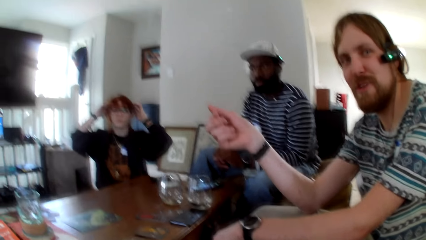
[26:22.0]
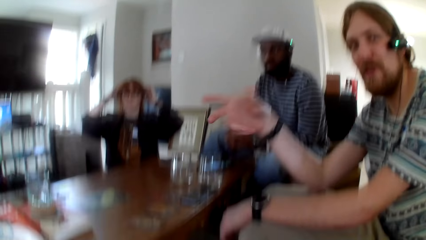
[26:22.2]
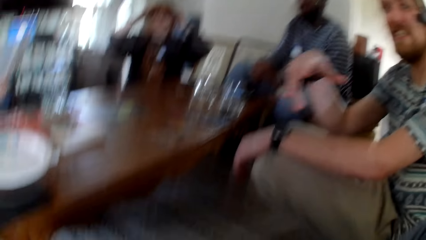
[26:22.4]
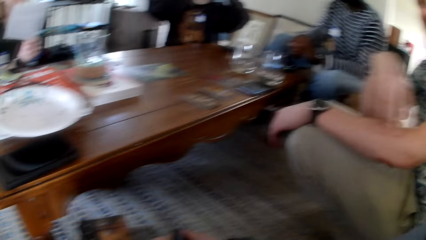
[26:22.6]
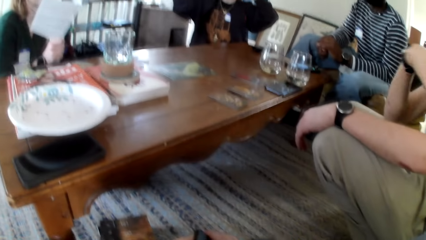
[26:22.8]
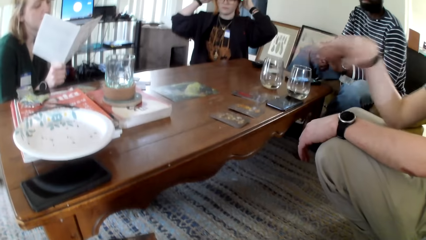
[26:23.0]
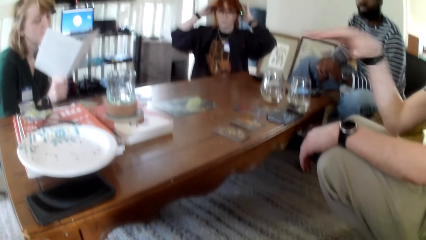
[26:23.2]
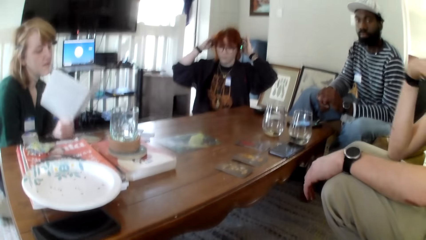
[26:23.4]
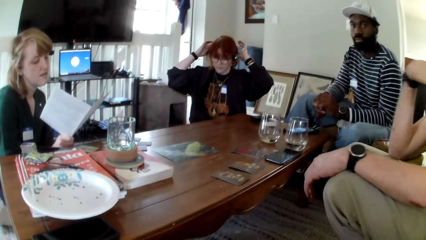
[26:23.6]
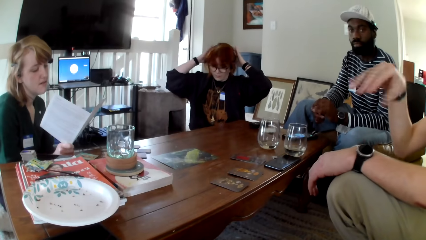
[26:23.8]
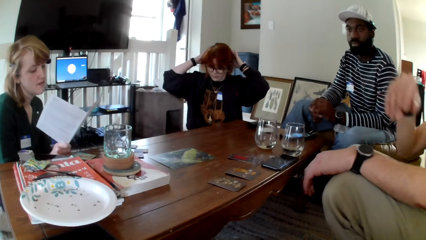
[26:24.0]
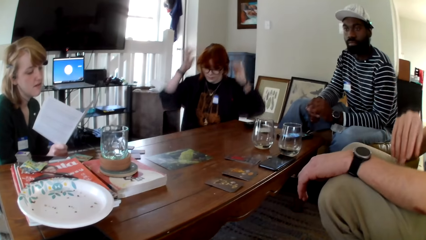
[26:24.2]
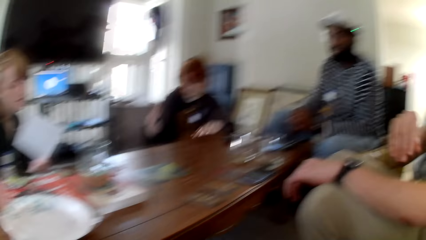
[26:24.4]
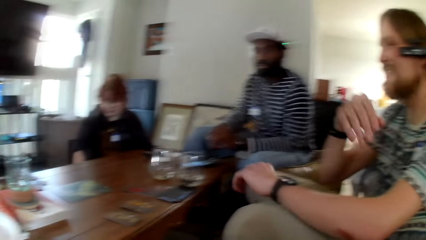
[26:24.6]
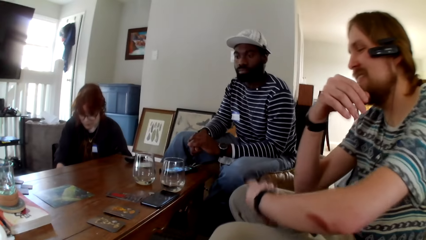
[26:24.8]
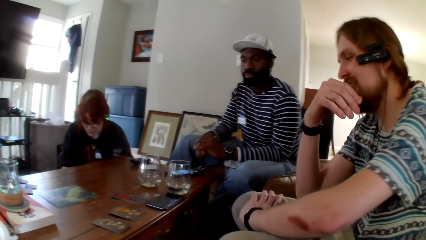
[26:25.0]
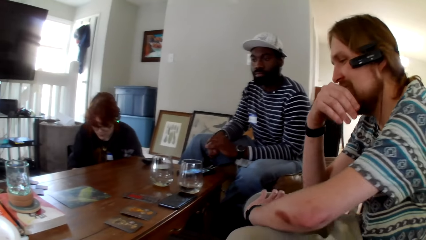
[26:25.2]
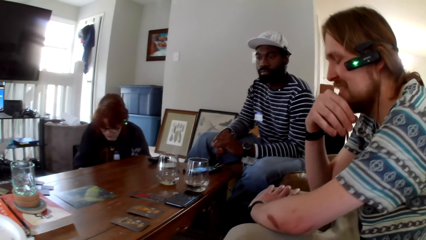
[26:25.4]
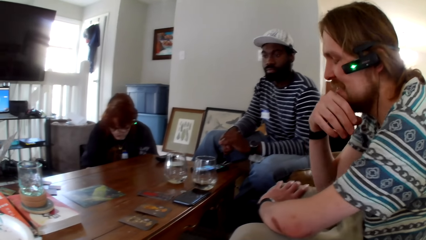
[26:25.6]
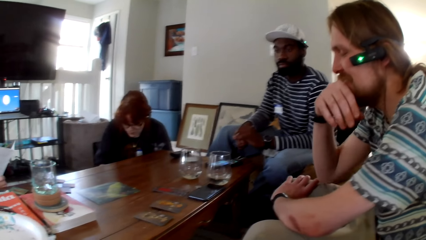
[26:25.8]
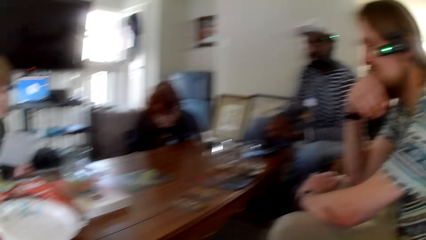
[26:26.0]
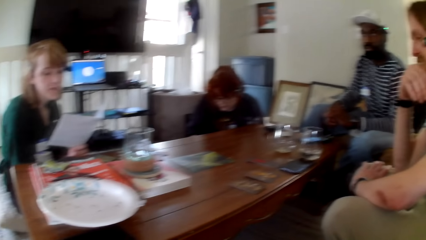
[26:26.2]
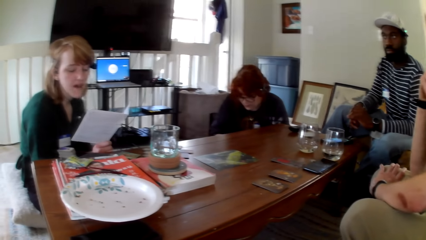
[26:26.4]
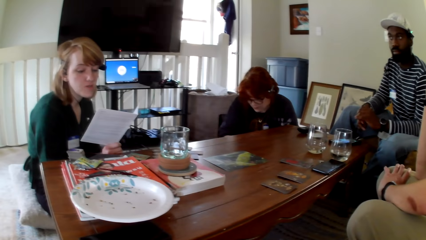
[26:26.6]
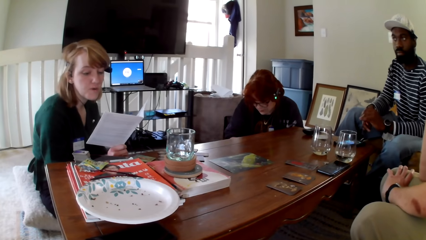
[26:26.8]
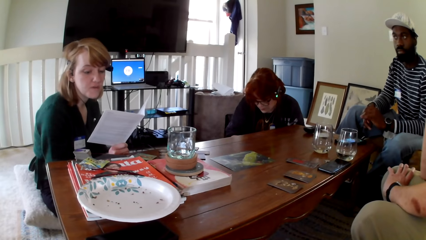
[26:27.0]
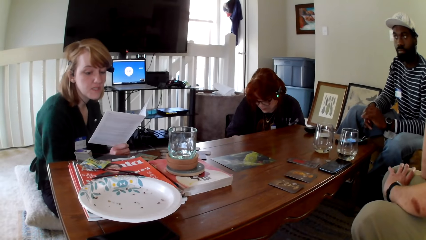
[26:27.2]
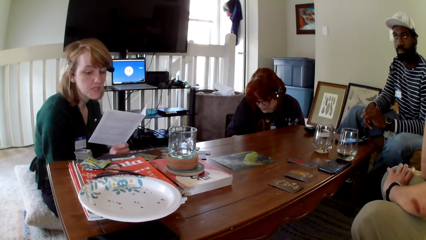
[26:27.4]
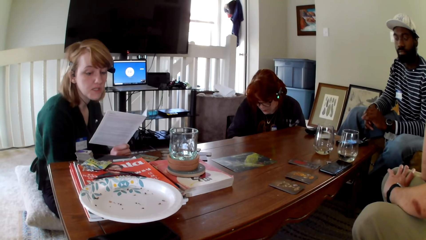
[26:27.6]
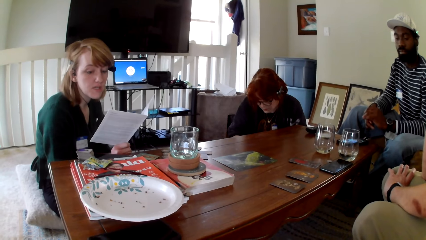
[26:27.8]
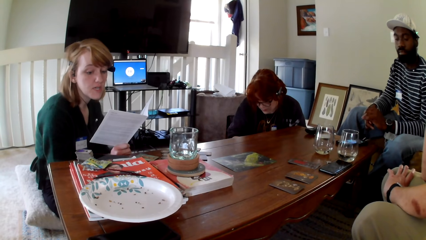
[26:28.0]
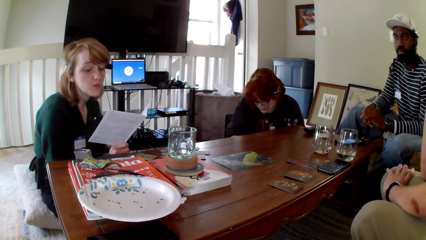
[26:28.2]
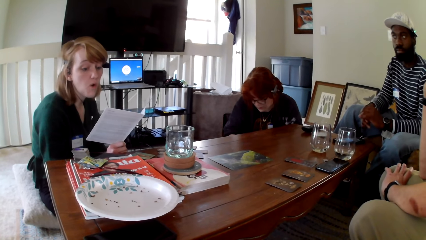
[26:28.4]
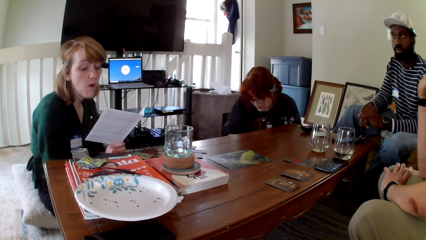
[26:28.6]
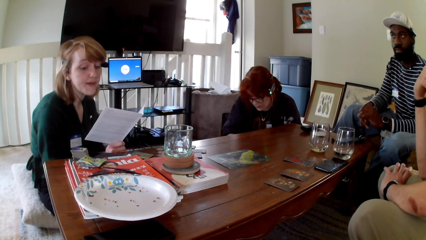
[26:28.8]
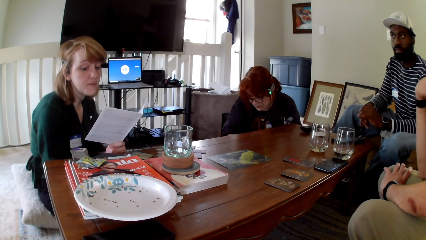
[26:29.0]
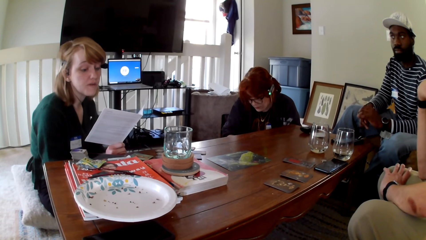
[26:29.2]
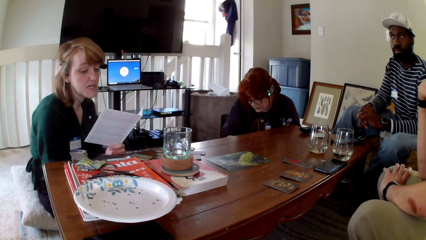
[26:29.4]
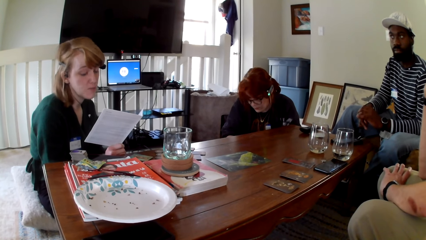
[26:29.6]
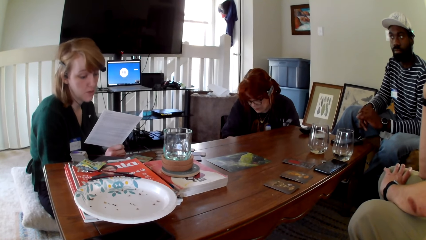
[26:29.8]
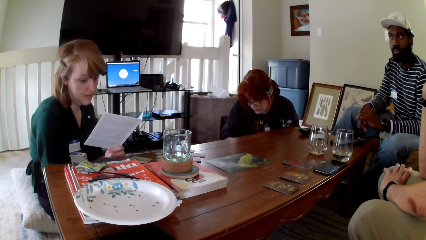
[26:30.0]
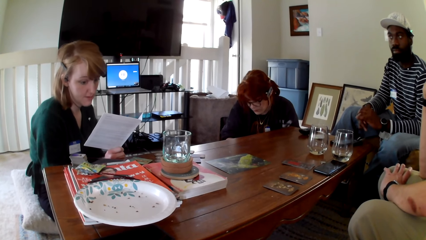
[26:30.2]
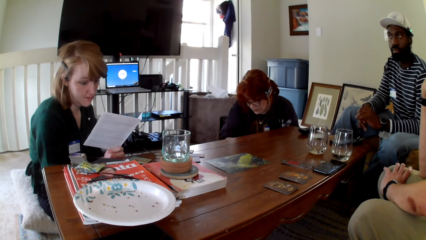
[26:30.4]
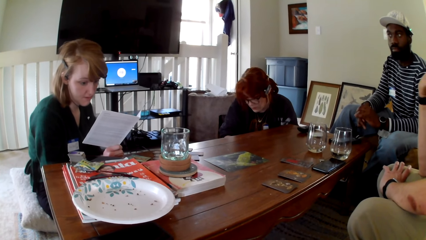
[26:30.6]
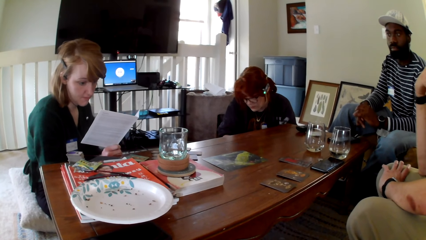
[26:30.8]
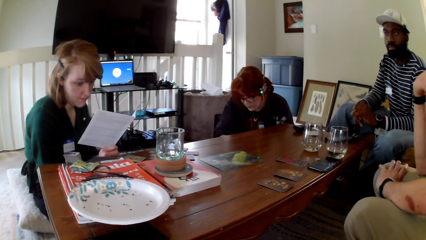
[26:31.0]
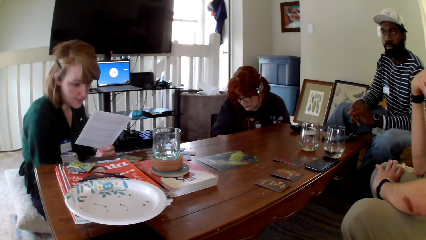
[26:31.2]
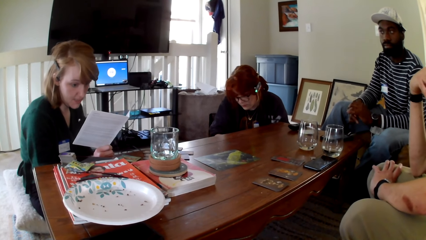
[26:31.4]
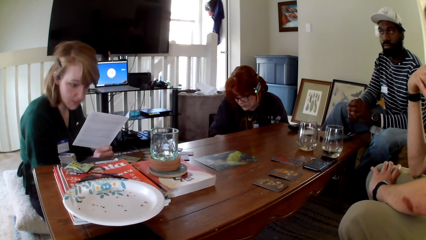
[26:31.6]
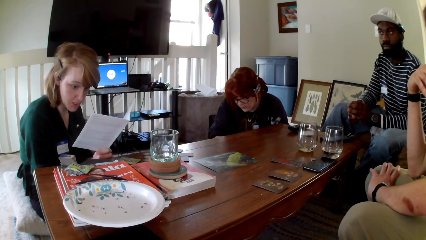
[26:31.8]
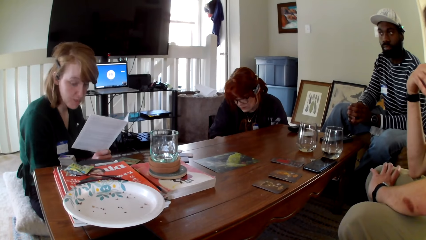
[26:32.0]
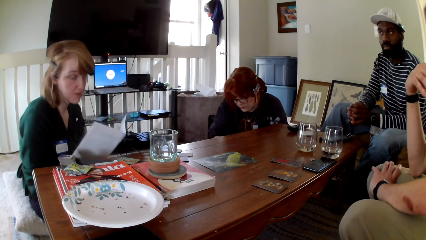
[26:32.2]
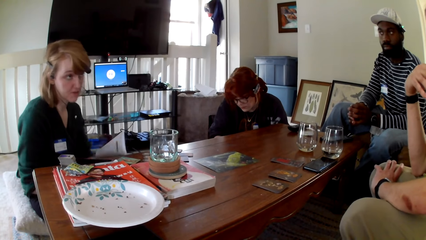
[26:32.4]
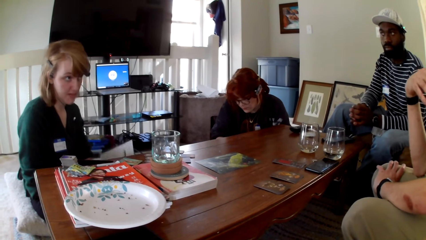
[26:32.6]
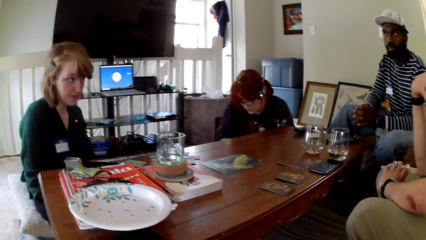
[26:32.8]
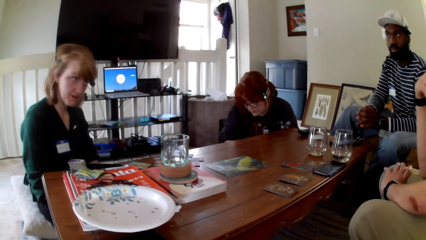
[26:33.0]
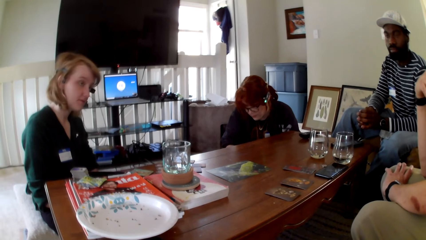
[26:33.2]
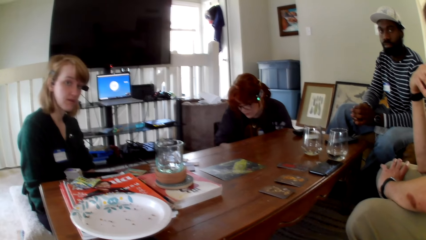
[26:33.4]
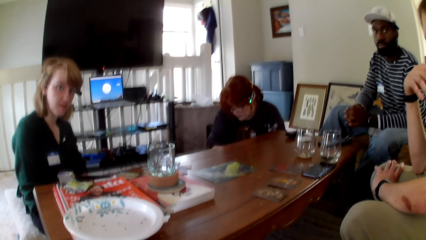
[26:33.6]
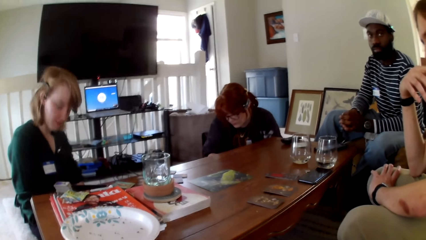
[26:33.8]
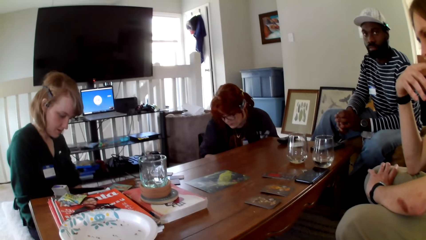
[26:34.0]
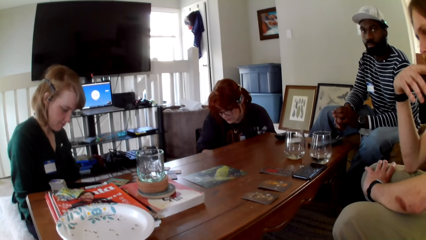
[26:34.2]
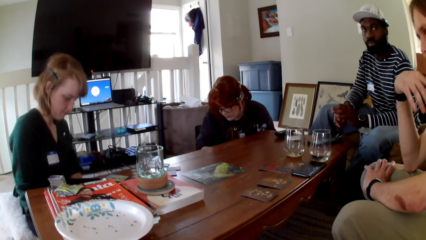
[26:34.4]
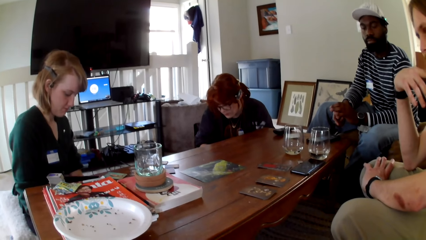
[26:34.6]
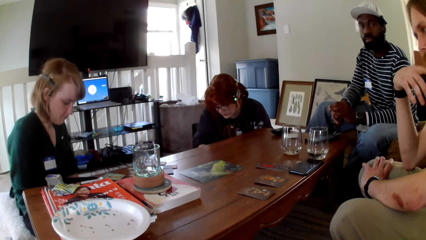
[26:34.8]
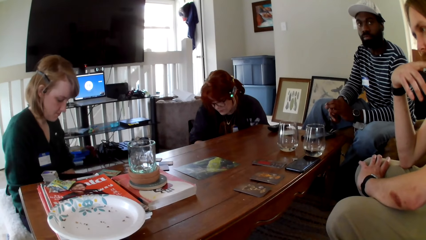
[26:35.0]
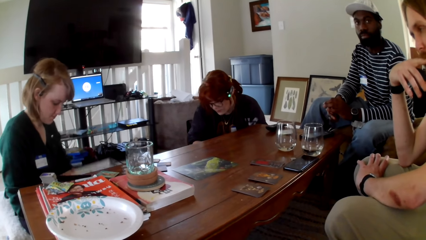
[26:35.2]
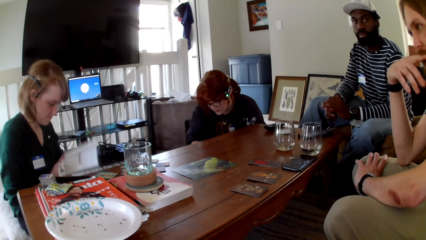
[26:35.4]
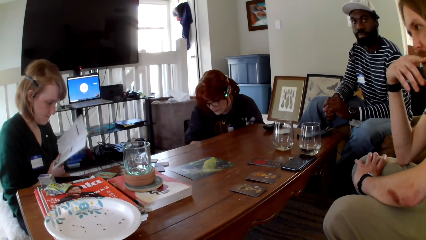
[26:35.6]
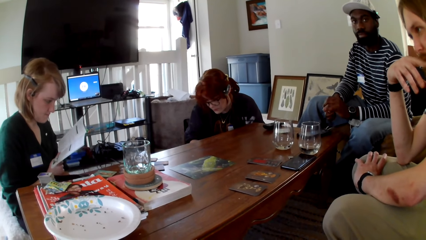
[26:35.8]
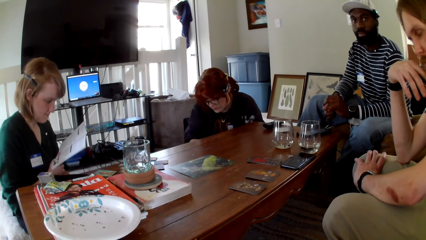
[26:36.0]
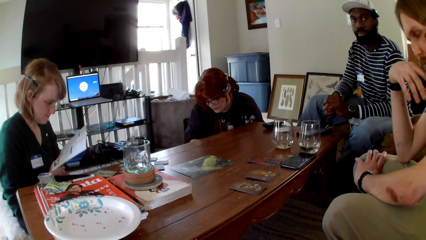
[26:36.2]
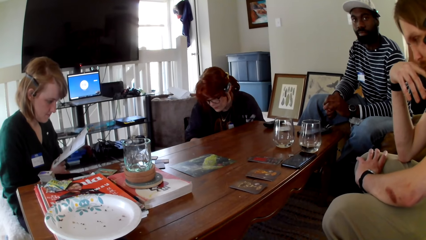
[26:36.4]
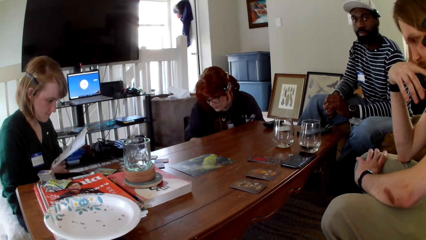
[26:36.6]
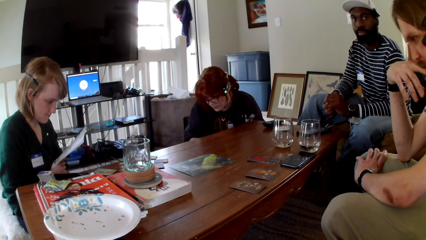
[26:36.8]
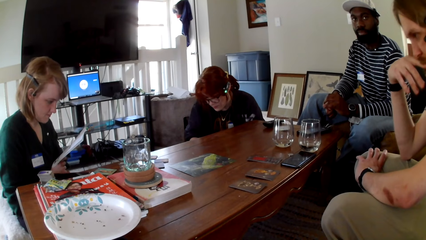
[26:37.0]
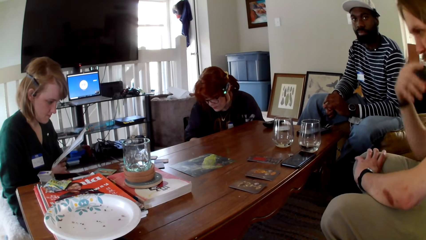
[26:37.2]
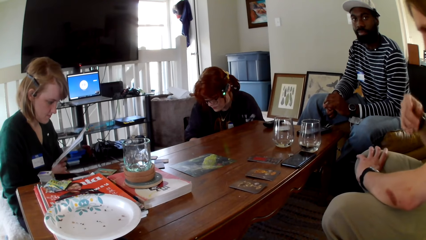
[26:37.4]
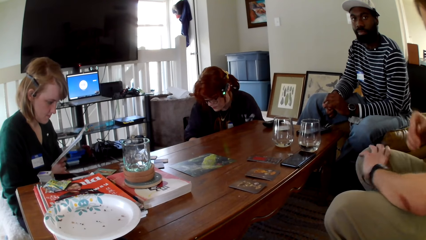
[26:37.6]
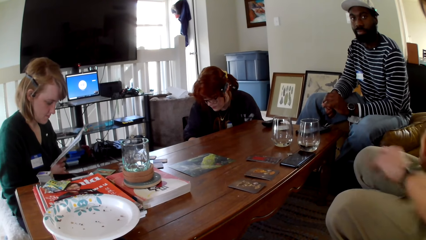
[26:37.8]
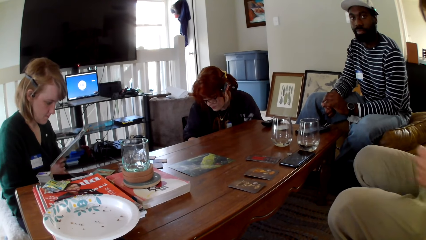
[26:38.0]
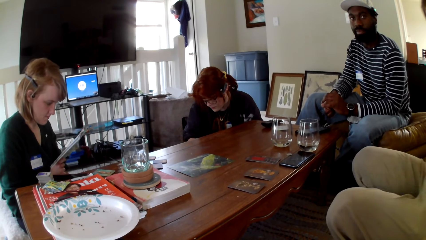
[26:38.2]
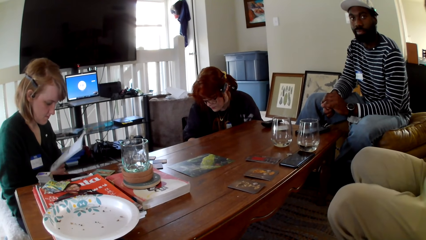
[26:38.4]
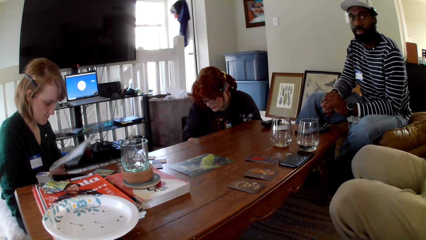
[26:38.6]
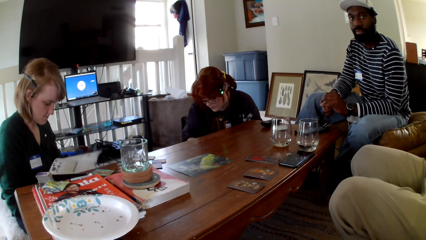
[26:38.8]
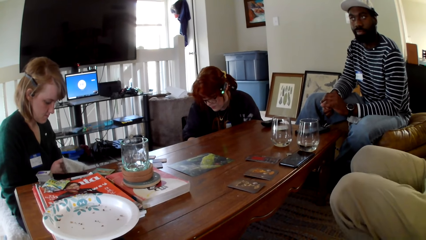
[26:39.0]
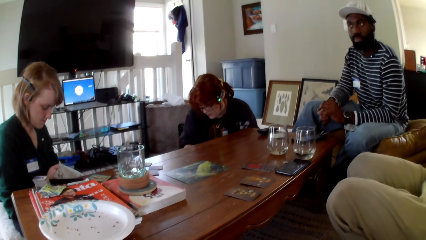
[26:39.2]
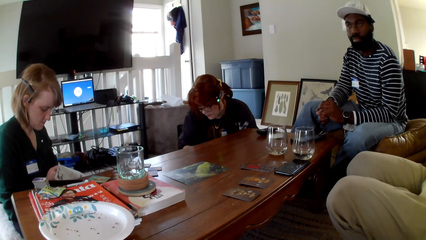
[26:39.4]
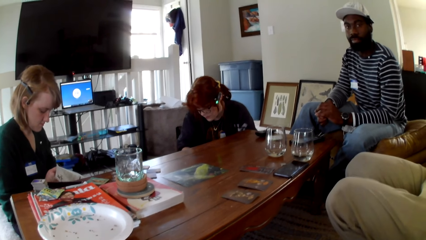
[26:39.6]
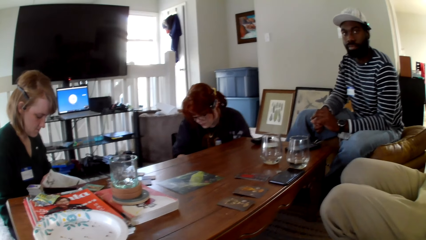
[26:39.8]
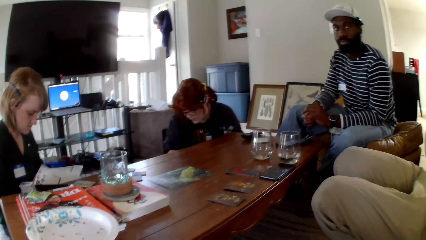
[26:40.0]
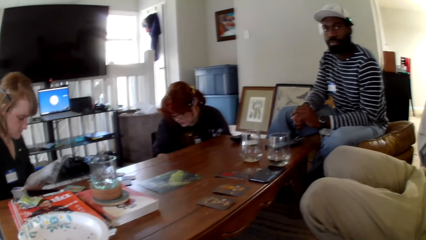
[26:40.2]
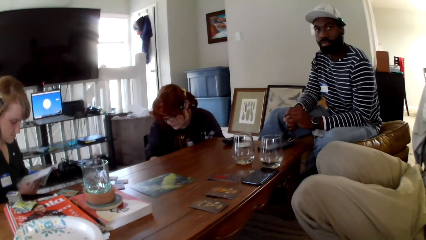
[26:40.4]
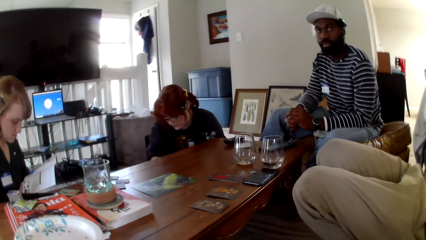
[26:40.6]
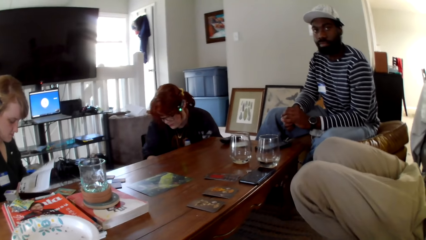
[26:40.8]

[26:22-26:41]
A woman aligns her hair with both hands. A man gestures his hand. Another woman reads the pamphlets.
